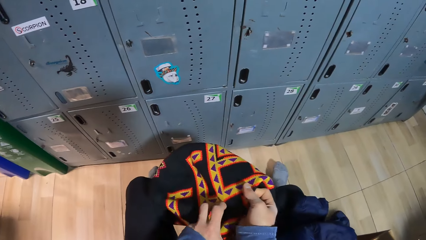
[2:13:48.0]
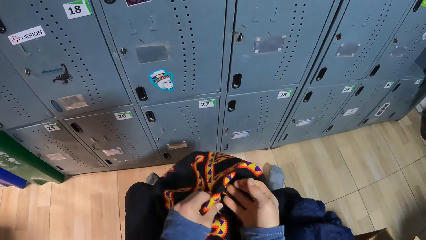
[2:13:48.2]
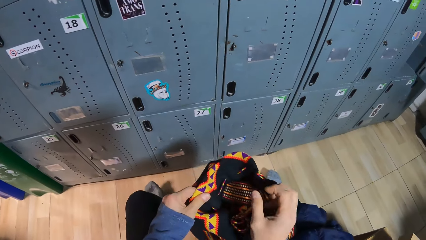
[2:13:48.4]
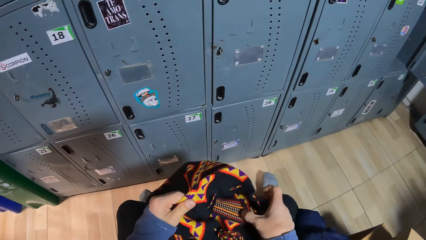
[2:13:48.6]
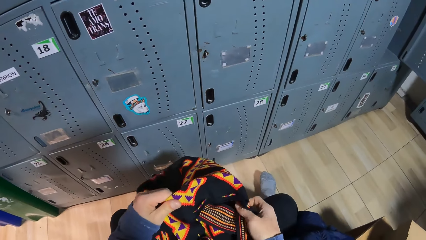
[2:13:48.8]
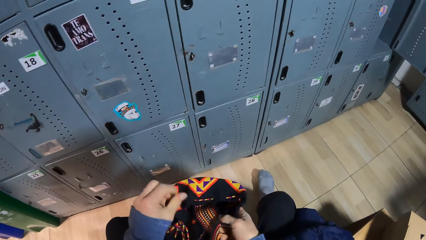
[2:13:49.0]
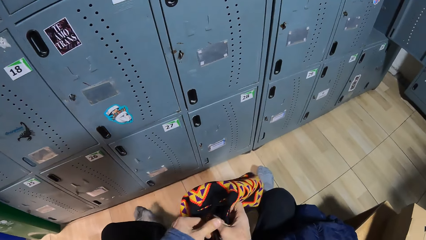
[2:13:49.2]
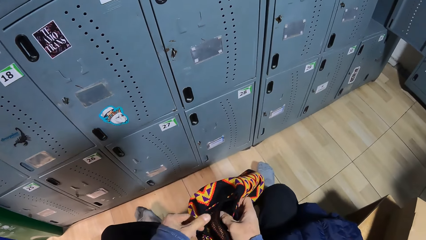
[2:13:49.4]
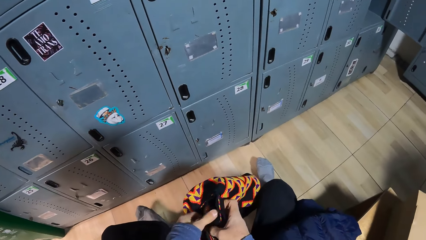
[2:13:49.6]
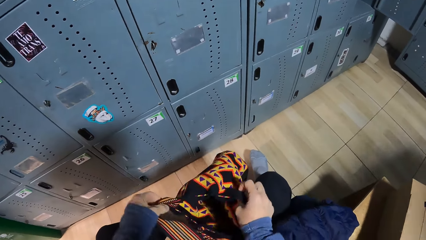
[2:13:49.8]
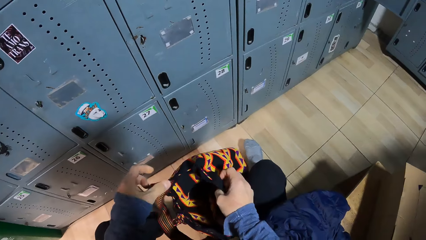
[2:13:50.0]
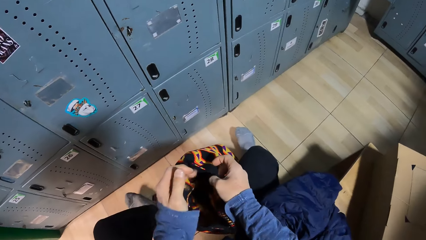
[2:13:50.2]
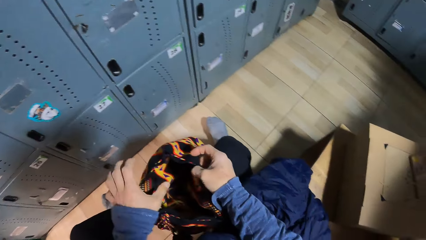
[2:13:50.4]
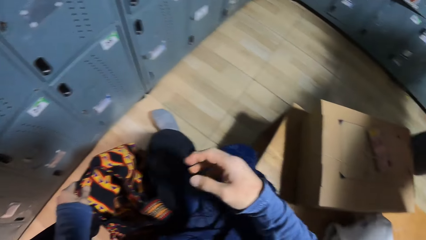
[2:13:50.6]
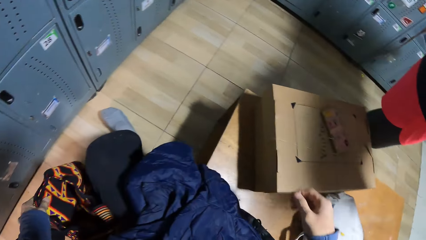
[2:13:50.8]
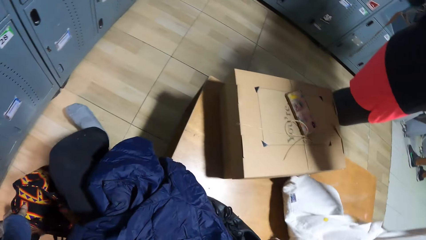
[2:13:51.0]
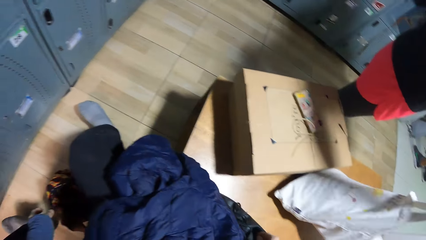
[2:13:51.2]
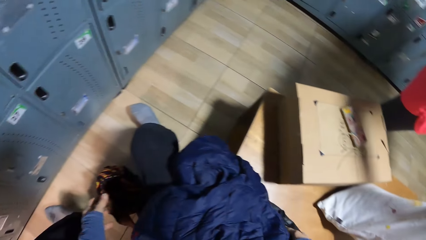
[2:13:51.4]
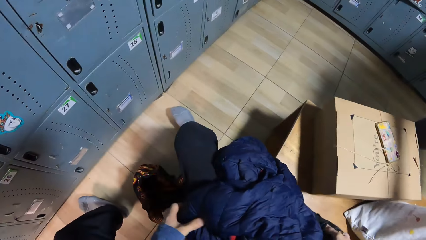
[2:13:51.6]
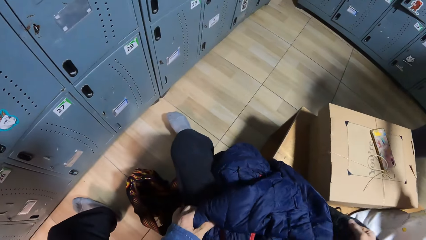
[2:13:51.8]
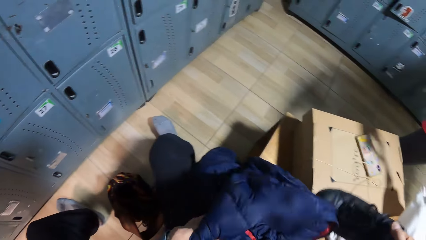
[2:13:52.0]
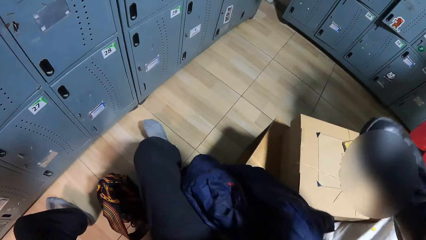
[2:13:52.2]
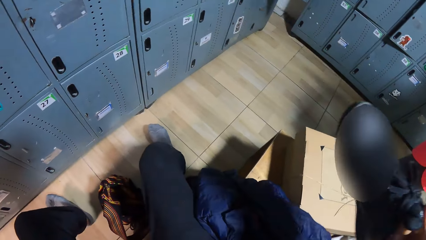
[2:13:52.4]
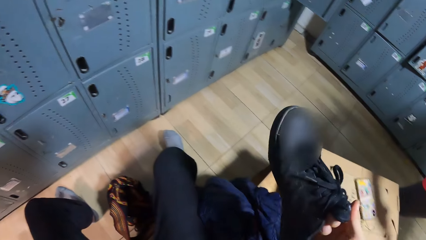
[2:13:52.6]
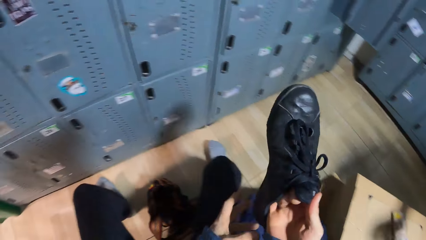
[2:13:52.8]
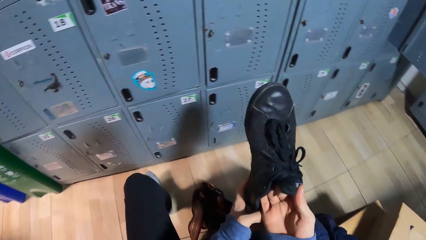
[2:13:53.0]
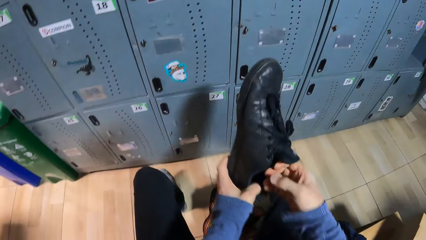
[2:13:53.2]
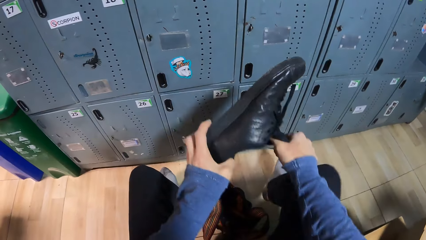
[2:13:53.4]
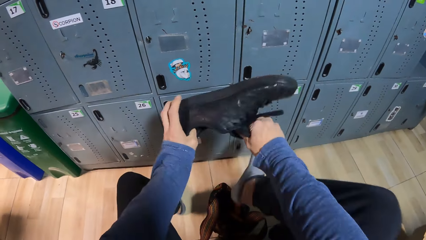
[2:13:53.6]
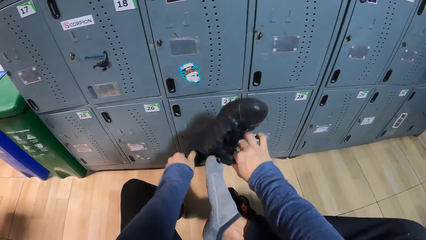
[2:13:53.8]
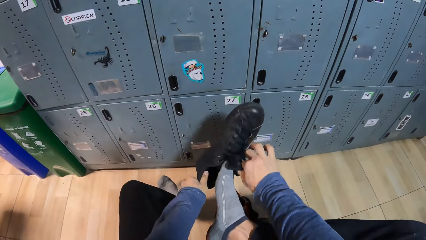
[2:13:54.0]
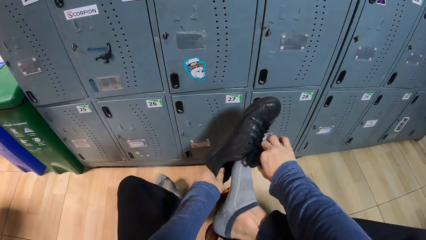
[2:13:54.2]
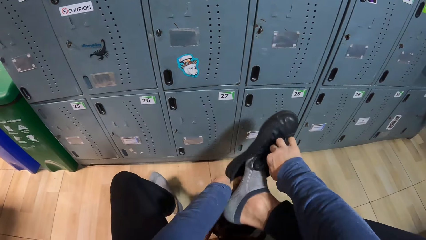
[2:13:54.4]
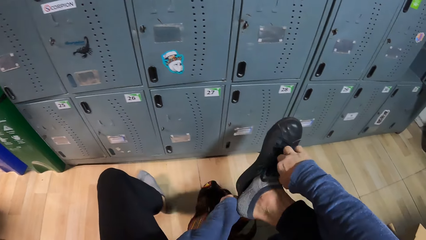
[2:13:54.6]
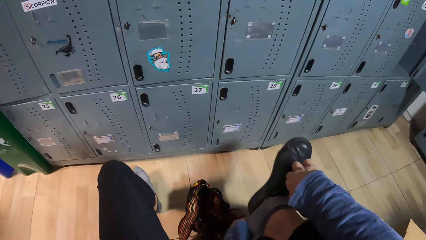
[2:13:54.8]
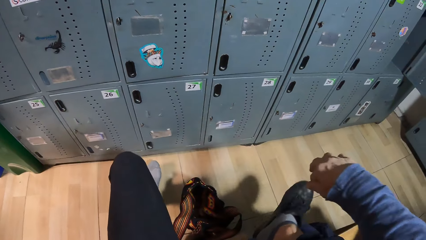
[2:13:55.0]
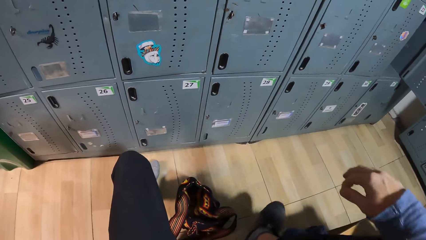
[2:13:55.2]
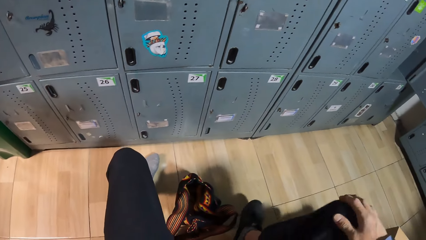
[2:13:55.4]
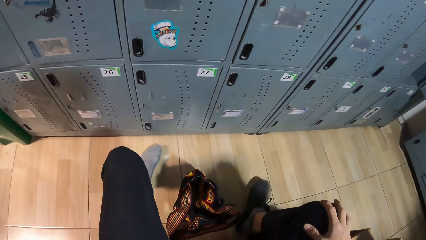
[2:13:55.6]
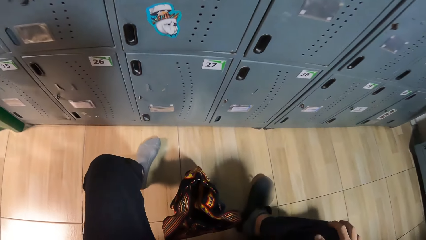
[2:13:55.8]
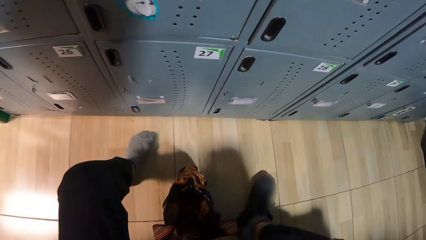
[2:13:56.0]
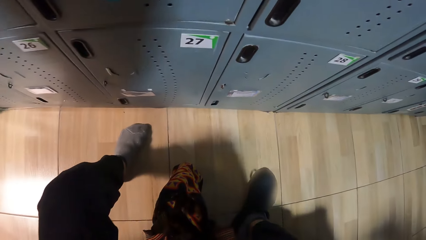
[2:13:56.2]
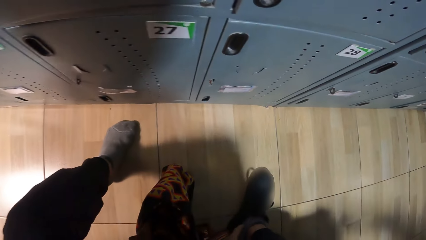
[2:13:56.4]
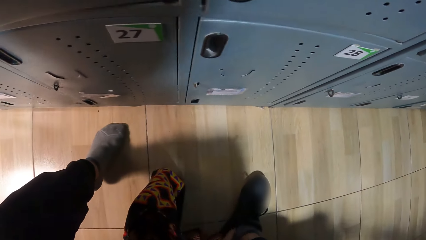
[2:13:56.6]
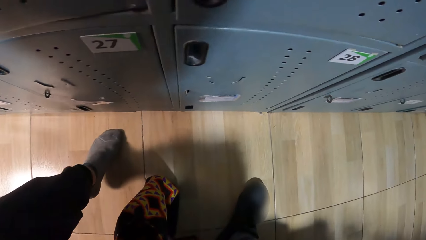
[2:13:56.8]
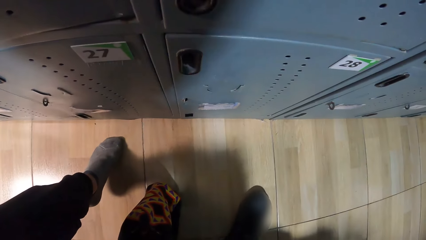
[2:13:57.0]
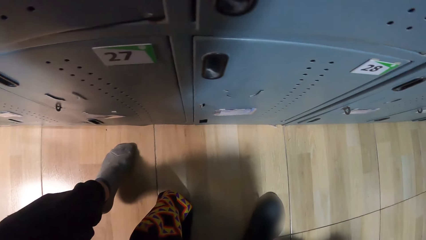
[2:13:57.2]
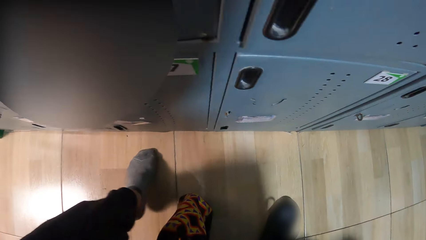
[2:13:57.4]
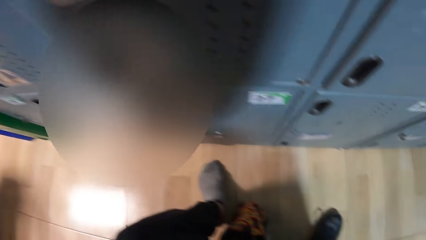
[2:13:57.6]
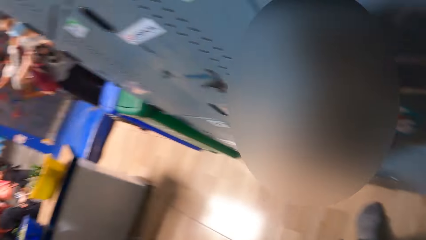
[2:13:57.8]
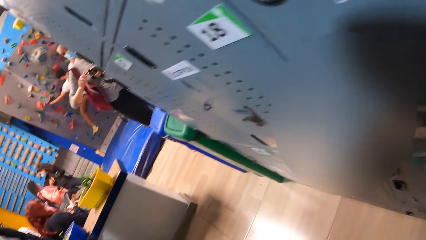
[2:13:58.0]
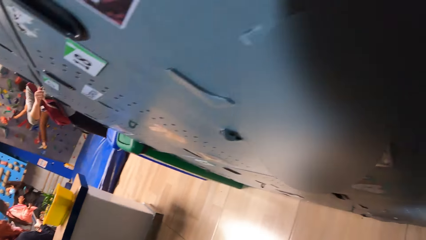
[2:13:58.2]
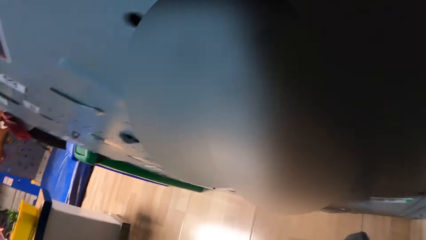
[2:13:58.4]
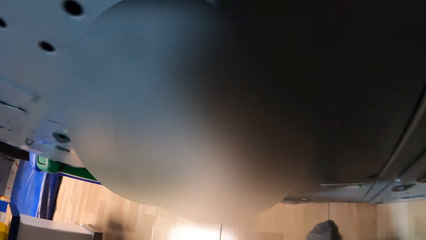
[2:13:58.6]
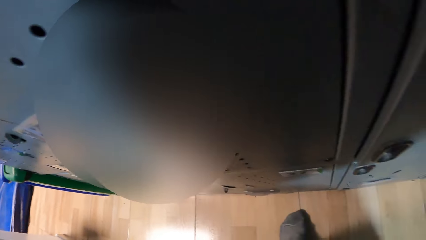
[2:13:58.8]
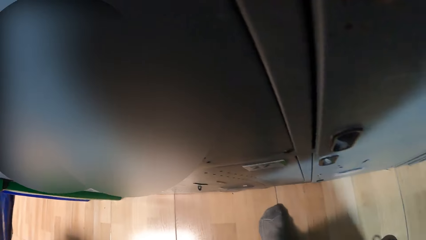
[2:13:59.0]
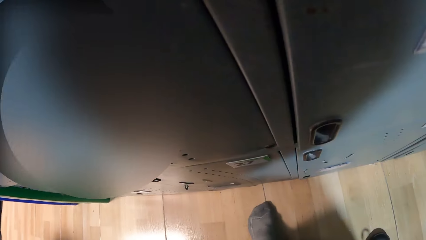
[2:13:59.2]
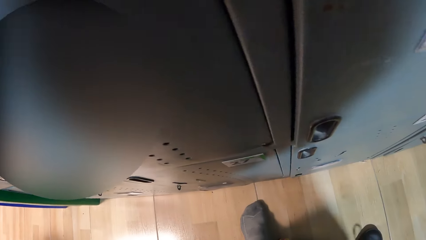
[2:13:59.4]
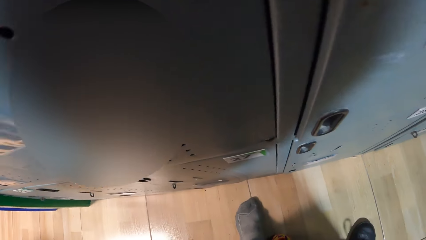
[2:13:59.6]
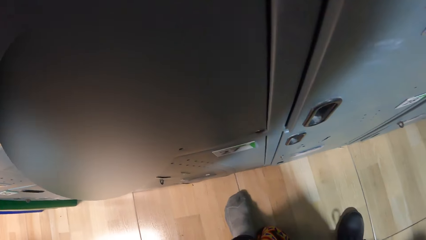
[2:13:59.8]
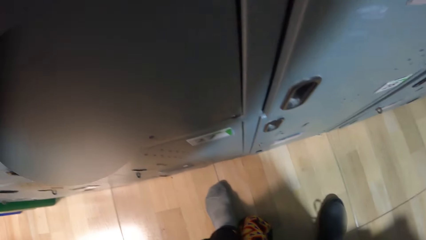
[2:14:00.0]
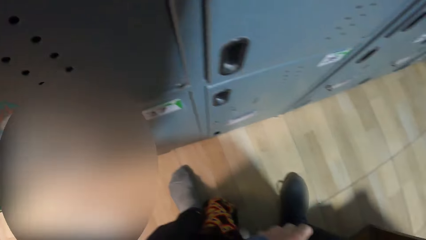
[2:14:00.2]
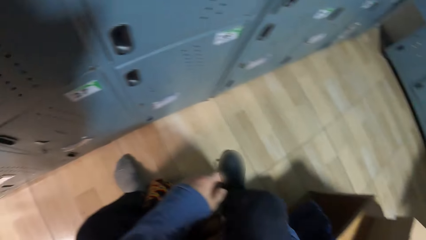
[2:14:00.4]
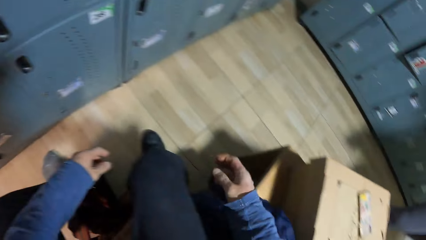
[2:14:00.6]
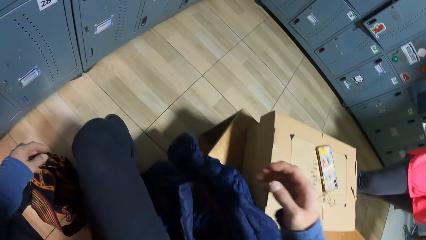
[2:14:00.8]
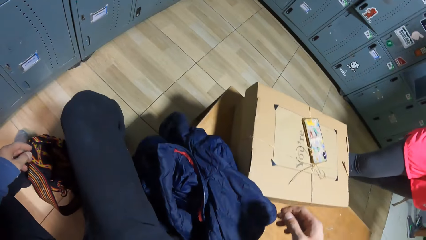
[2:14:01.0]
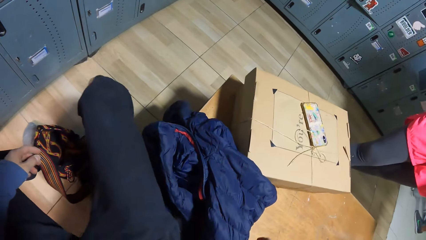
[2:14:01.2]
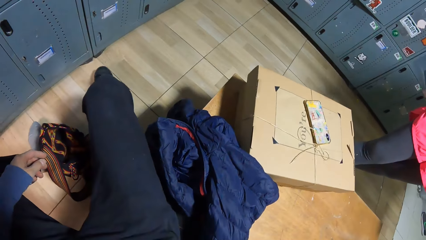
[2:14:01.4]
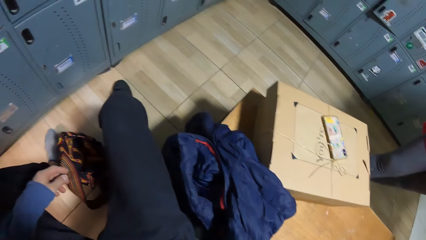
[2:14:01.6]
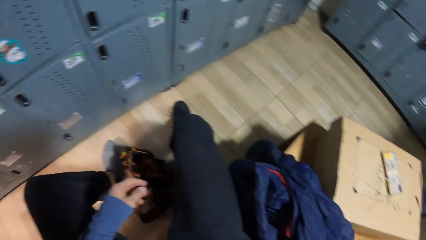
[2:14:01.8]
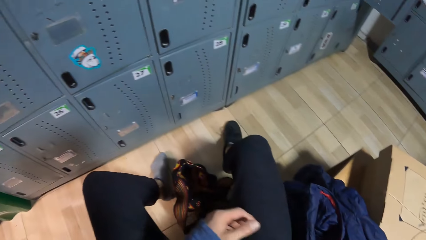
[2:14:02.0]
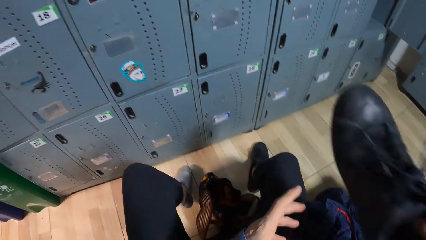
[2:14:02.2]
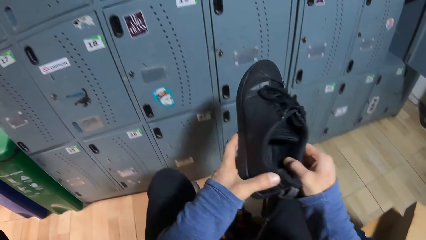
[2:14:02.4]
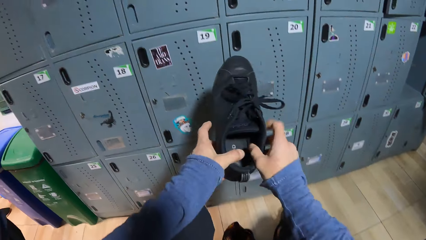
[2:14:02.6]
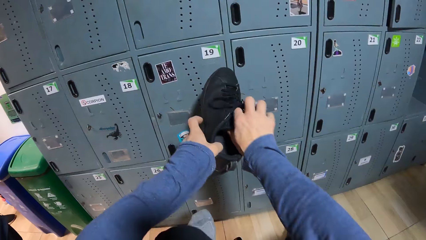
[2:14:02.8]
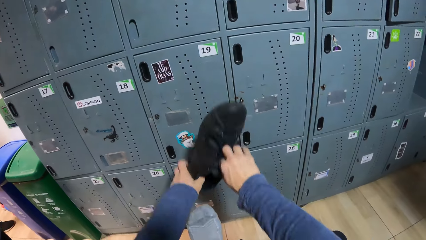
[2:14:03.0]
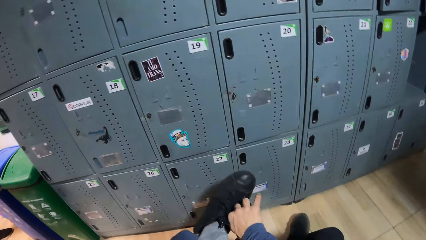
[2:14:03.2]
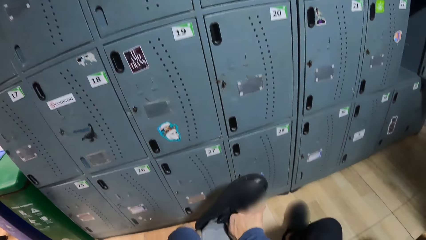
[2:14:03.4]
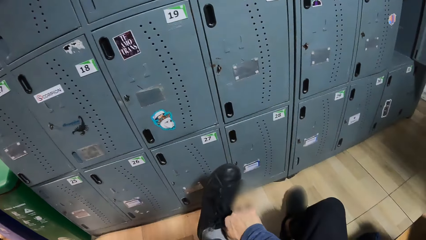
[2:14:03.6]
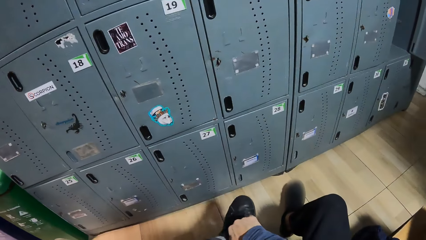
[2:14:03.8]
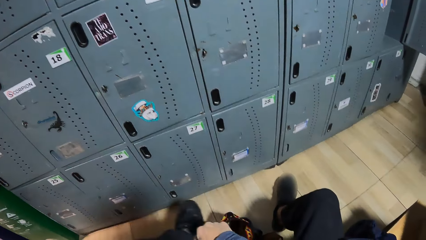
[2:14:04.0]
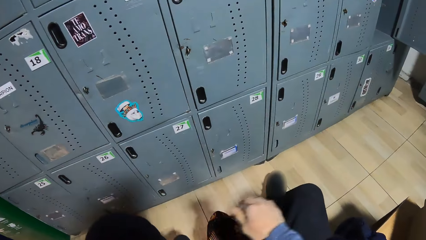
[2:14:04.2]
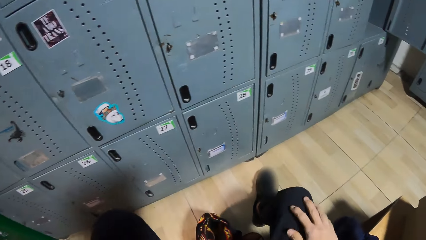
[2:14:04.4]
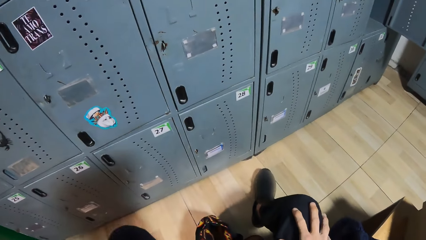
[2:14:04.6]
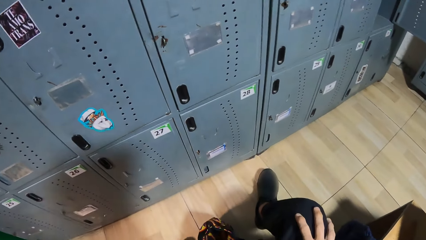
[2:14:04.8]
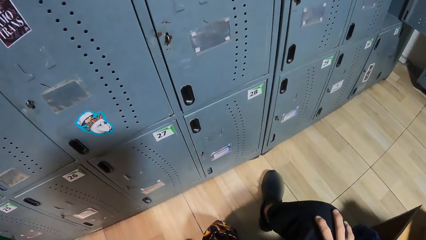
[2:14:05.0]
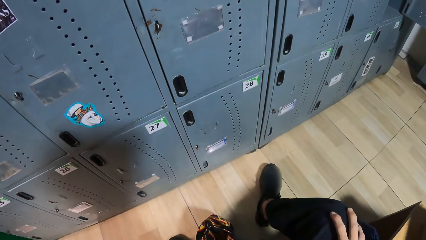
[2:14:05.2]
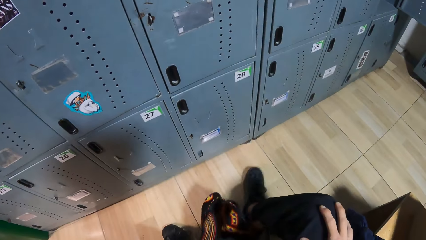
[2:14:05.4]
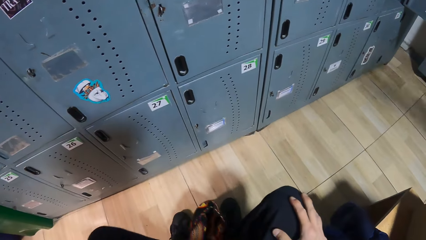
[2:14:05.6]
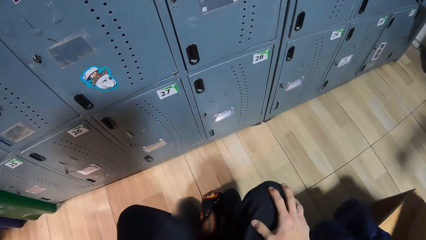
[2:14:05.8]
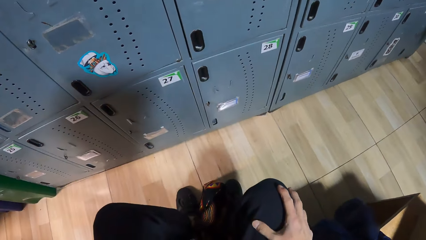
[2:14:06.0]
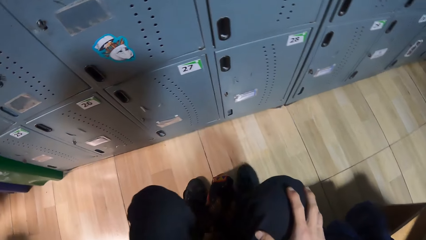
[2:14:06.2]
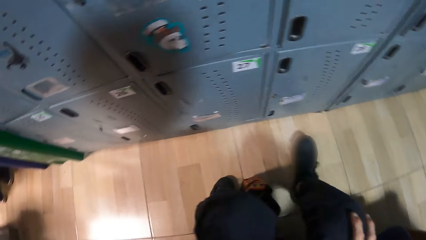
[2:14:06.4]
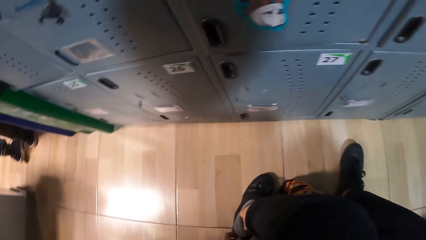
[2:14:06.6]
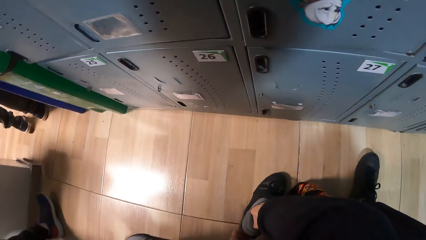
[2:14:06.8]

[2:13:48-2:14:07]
The camera wearer opens the bag with both hands. A woman picks up a white plastic bag on the bench with her right hand. The camera wearer lifts a shoe with his right hand. He moves the jacket on the bench with his left hand. He holds the shoe with both hands. He lifts his right leg up. He wears the shoe on his right leg with both hands. He places his left leg on the floor. He lifts another shoe with his right hand. He holds the shoe with both hands. He wears the shoe on his left leg with both hands. A person walks in the room.
